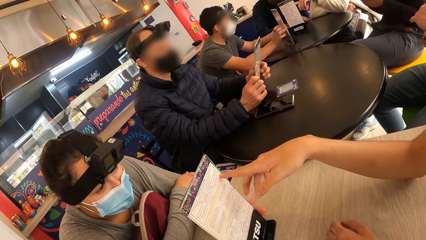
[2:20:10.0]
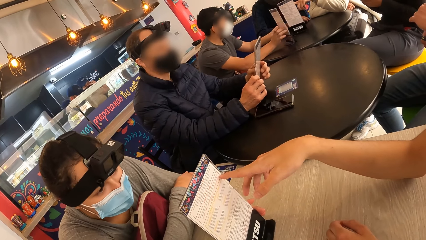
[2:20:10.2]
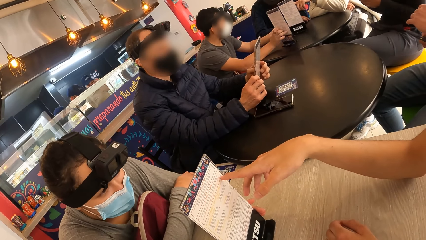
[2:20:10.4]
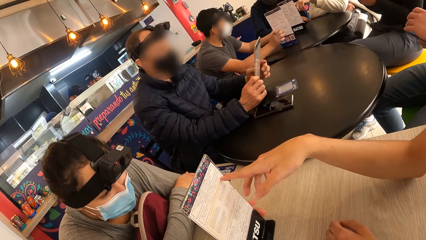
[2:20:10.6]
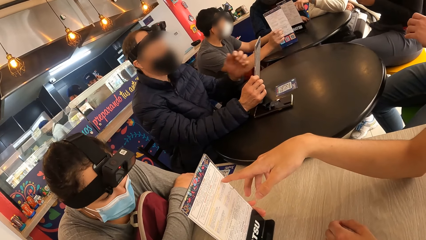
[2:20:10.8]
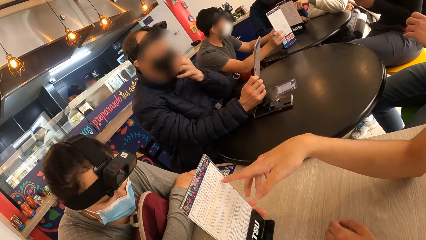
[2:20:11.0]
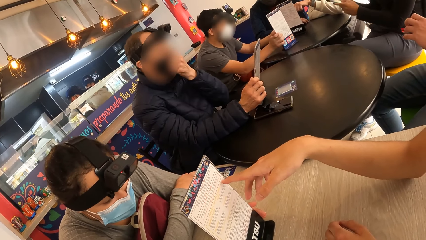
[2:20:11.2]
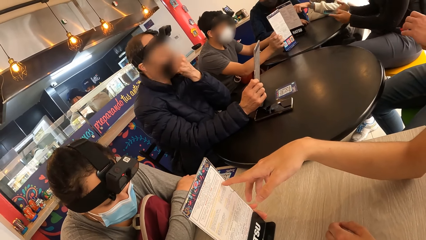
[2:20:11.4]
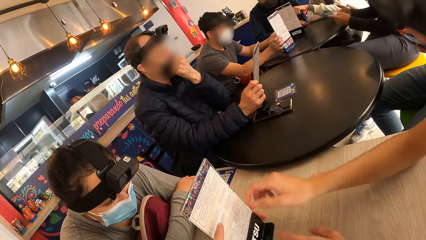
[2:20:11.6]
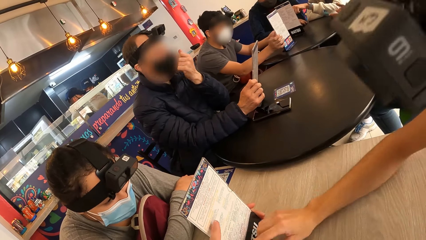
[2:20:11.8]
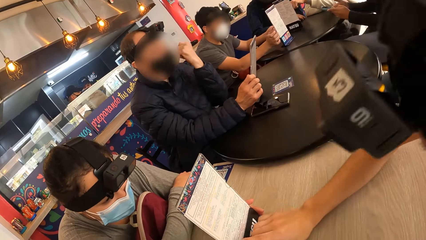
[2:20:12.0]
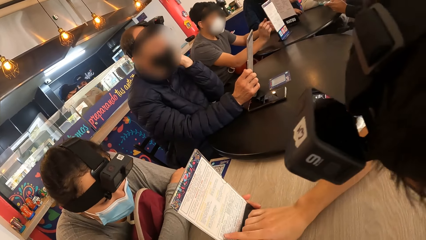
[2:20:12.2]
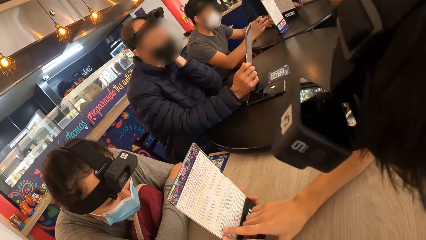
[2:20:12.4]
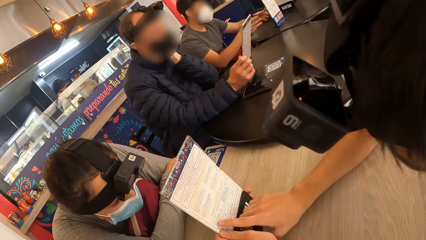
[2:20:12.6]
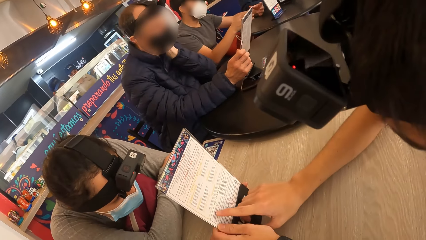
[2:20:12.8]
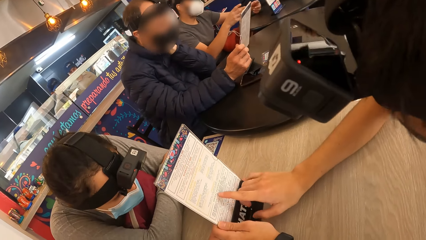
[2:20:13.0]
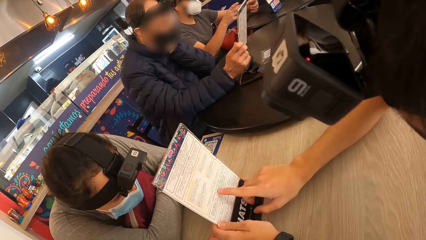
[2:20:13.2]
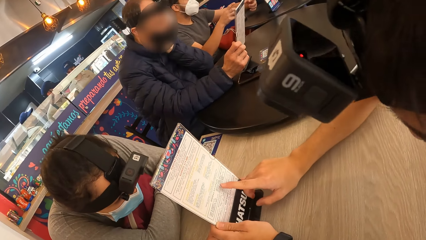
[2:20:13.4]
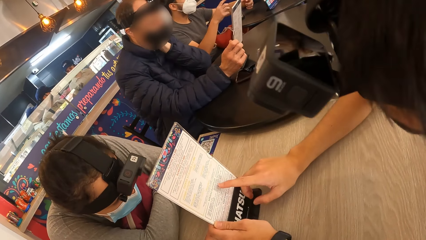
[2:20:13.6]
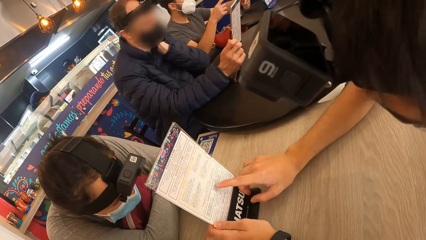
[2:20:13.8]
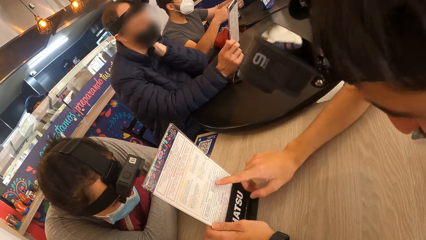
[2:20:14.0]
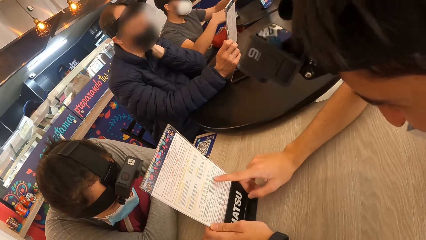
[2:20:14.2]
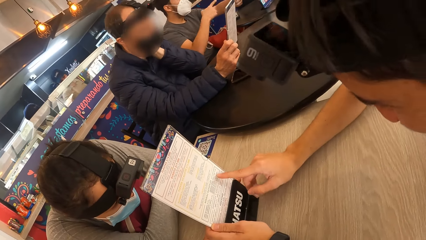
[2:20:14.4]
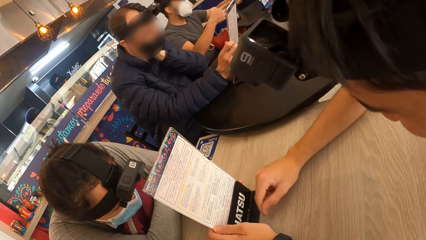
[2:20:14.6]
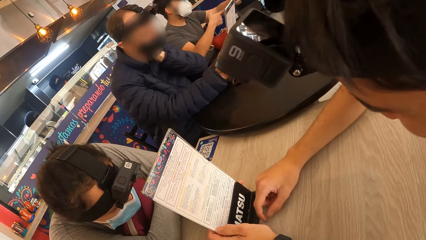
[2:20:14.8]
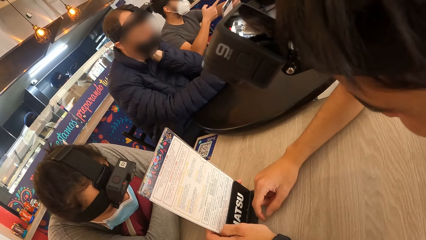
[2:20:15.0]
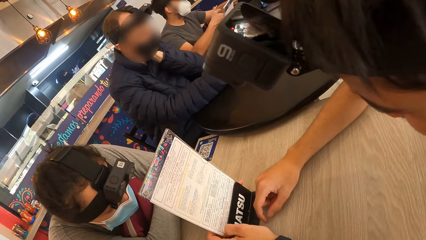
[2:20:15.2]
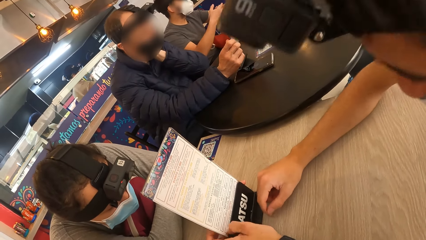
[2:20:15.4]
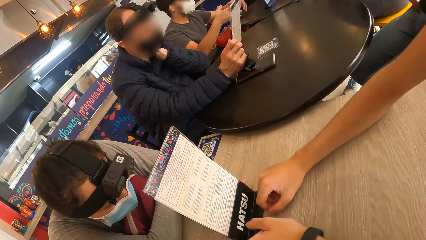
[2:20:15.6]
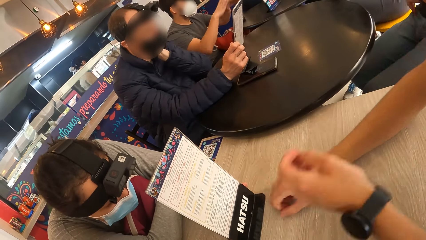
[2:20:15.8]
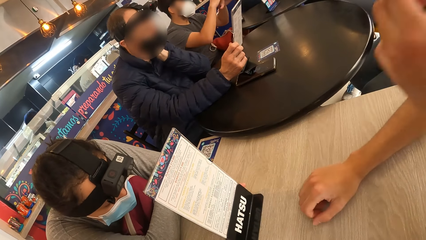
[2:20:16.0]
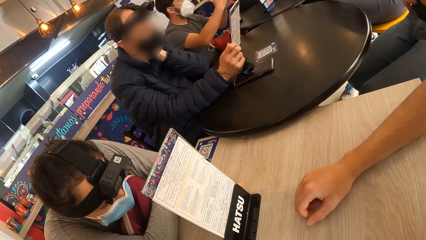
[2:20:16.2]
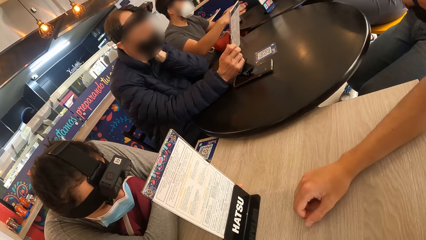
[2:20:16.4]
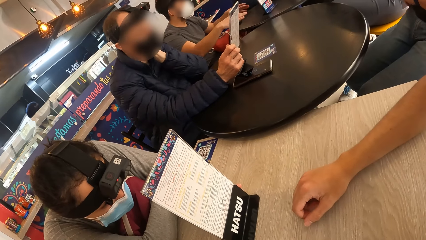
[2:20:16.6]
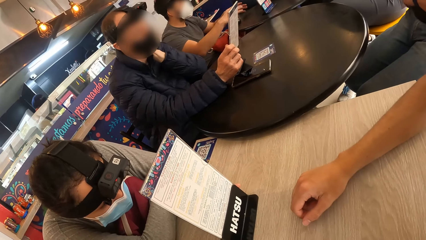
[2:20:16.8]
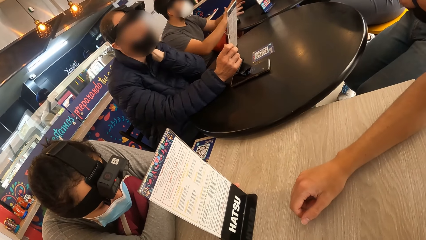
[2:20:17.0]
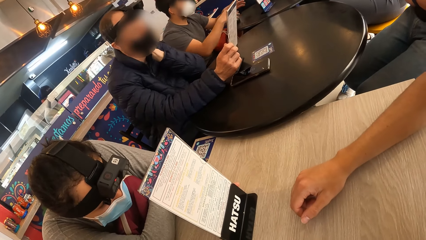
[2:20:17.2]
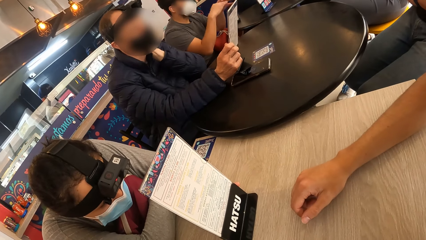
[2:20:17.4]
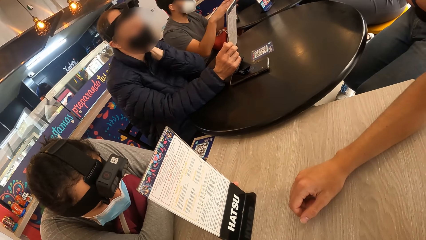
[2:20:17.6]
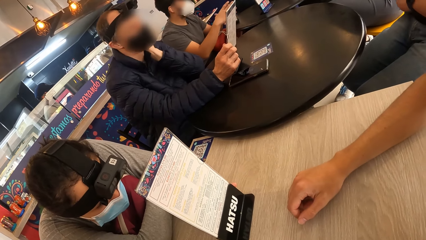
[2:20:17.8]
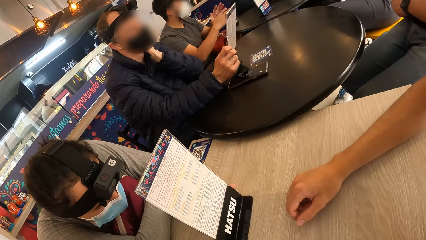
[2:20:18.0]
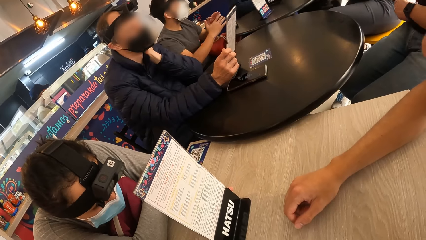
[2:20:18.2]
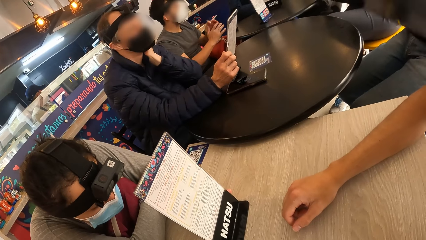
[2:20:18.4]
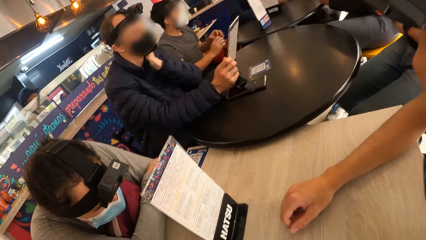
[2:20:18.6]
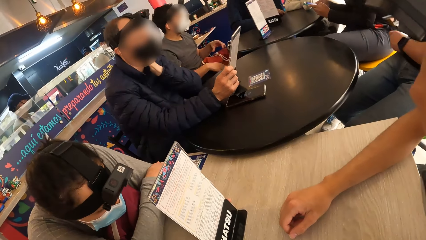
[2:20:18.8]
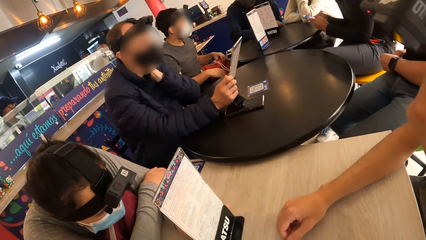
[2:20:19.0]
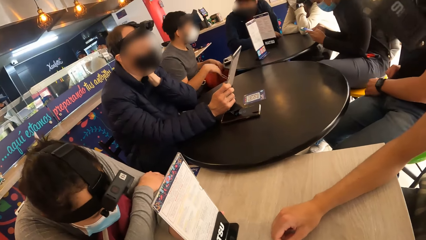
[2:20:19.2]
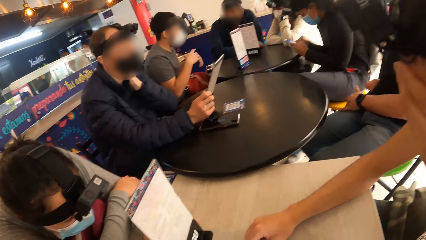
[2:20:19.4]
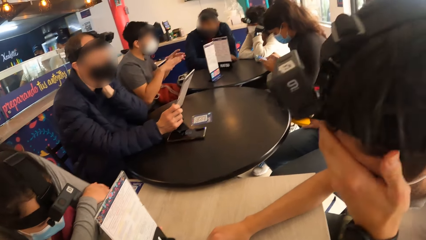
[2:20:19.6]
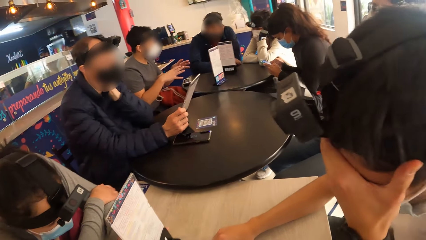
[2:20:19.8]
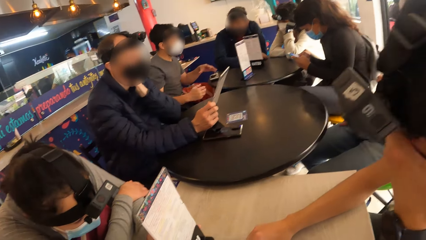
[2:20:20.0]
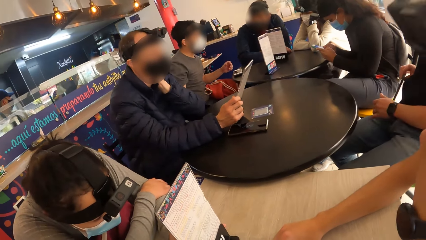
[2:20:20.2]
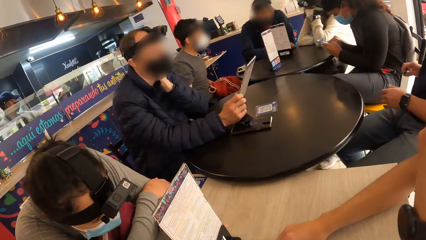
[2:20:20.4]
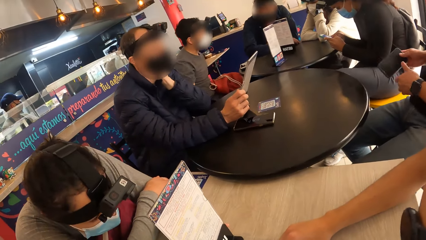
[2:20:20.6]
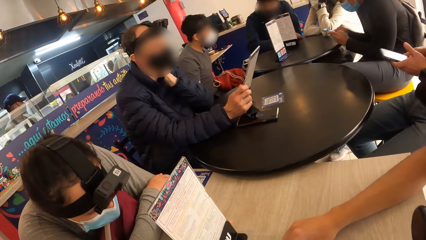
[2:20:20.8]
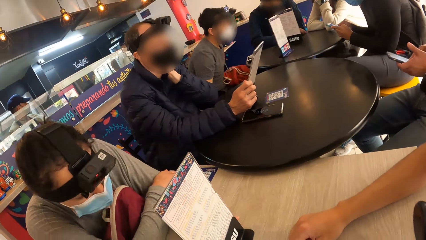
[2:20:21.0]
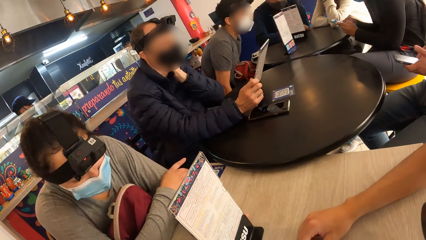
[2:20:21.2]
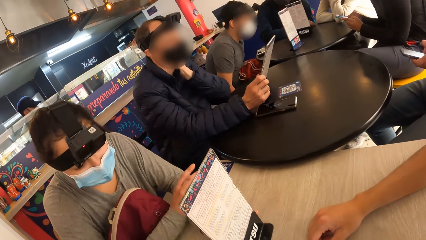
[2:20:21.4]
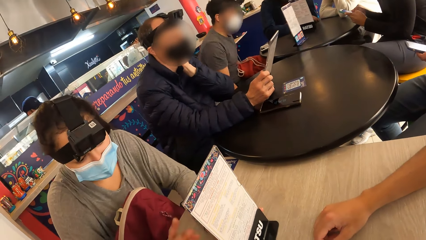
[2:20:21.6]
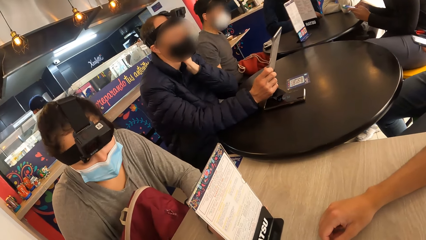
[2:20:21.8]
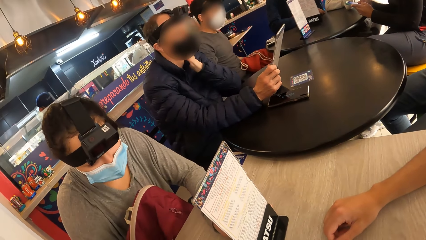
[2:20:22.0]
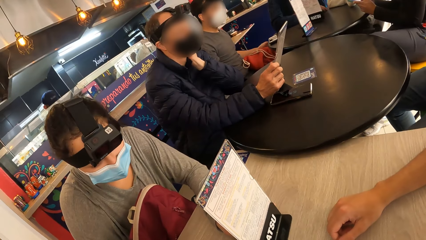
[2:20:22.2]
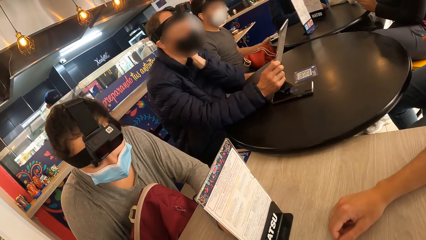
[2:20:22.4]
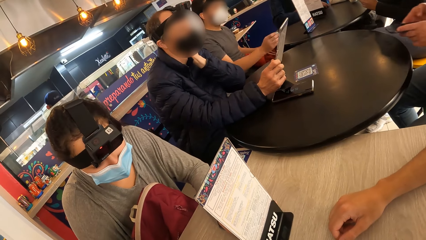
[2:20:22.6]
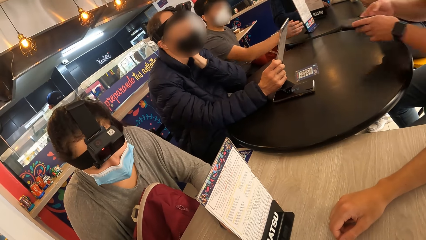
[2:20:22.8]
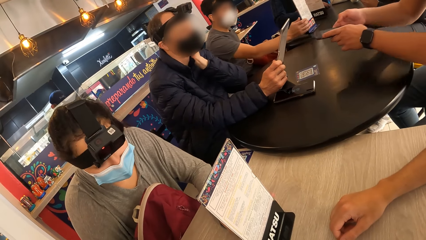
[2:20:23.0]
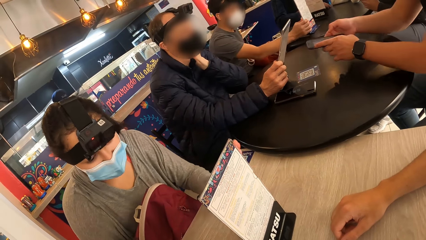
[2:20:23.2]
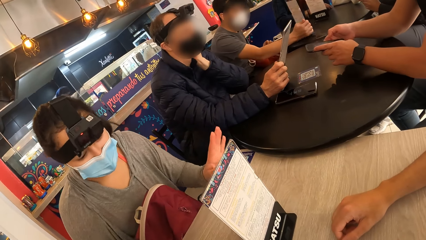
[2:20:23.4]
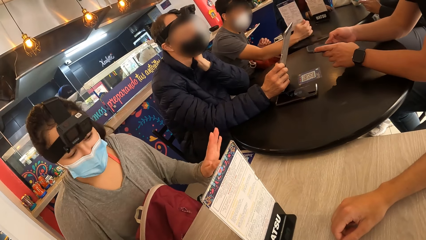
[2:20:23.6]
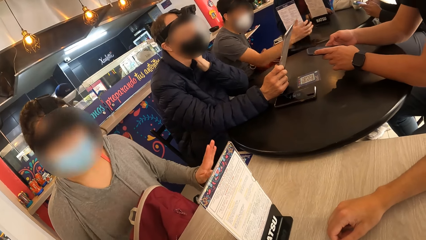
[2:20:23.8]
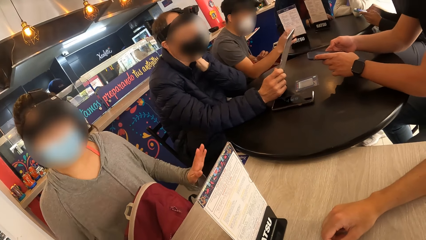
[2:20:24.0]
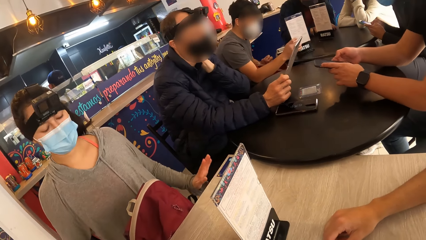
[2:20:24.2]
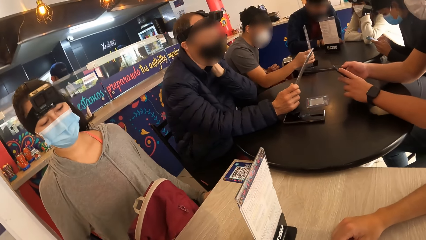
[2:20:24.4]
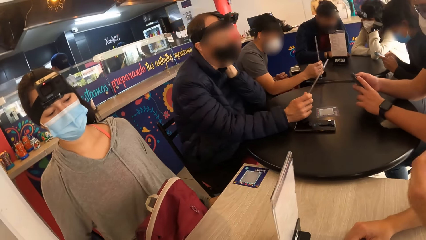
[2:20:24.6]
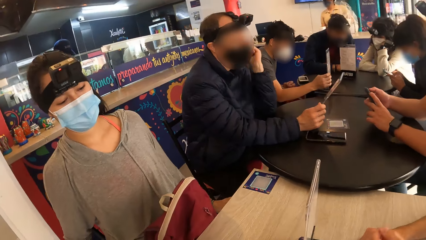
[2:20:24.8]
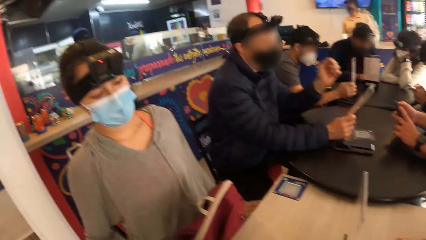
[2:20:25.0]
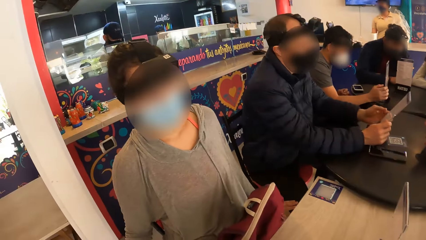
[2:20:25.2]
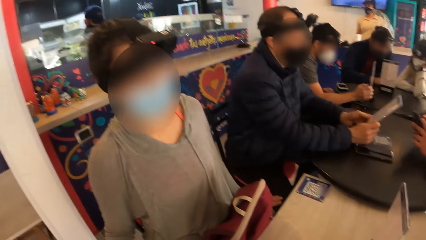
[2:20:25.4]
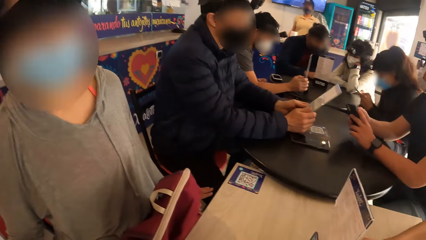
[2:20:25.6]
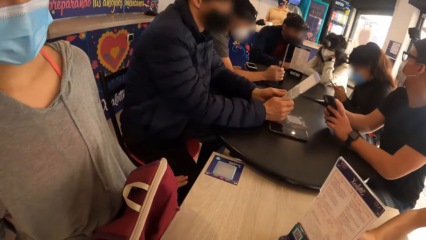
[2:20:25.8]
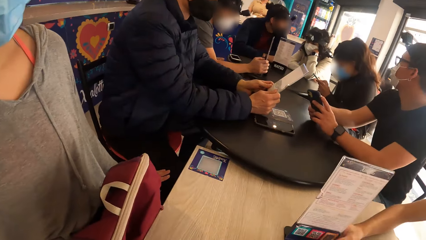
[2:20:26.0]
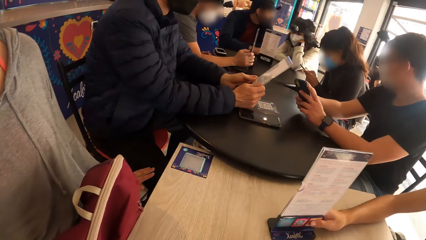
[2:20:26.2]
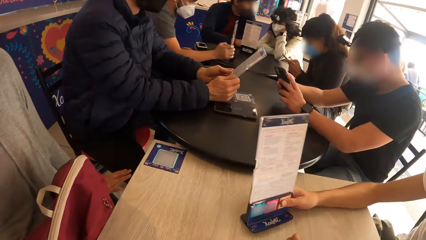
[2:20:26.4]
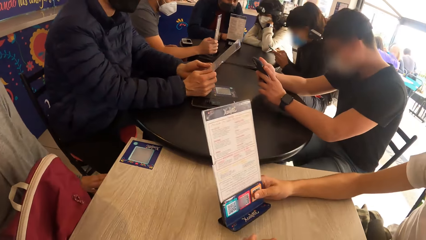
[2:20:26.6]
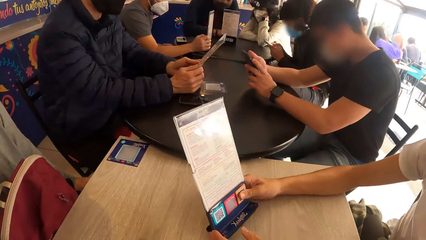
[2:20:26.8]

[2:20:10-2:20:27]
A man points at a menu. The man holds the menu on the table with his left hand and moves his hand on the menu. The camera wearer looks around a room. The man touches his face with his left hand. A lady interacts with the camera wearer. A woman makes gestures with both hands. The man moves the menu on the table with his left hand.
